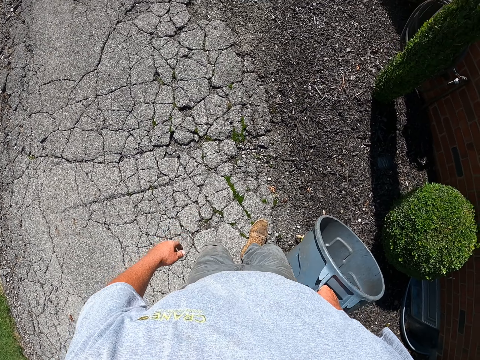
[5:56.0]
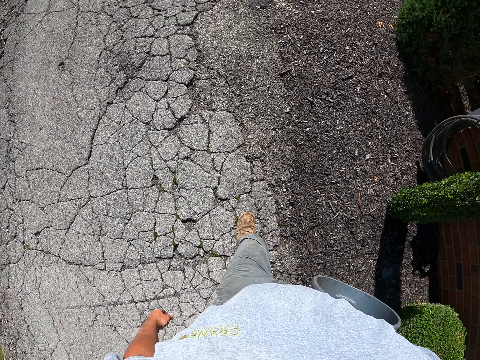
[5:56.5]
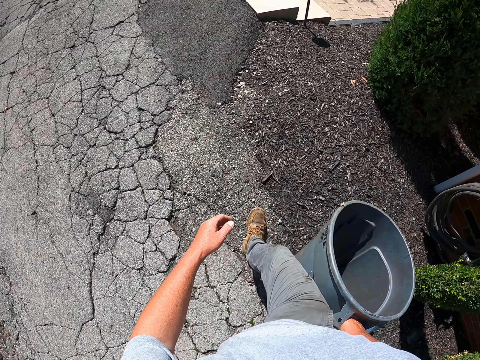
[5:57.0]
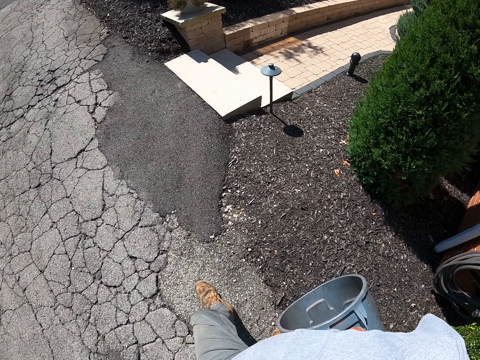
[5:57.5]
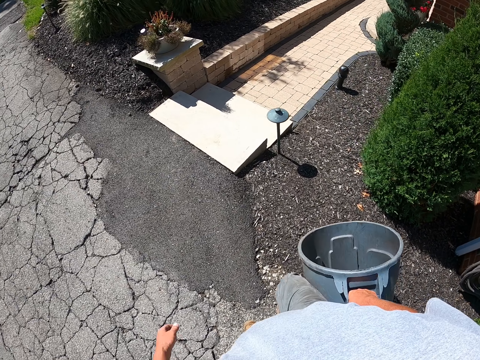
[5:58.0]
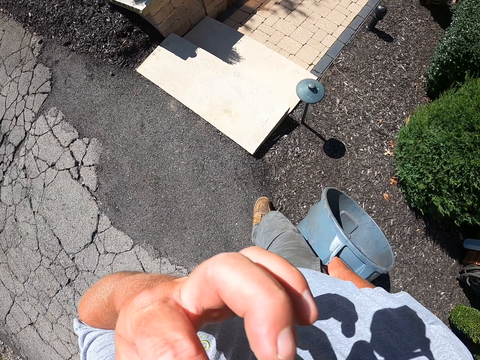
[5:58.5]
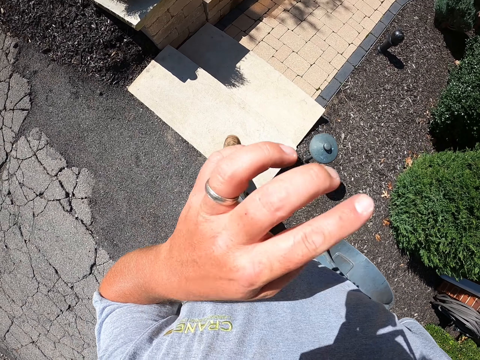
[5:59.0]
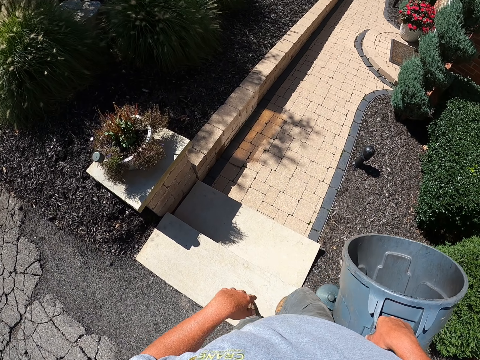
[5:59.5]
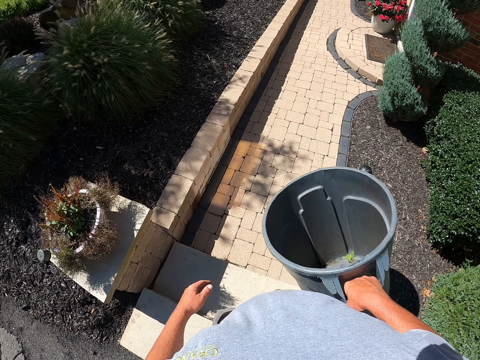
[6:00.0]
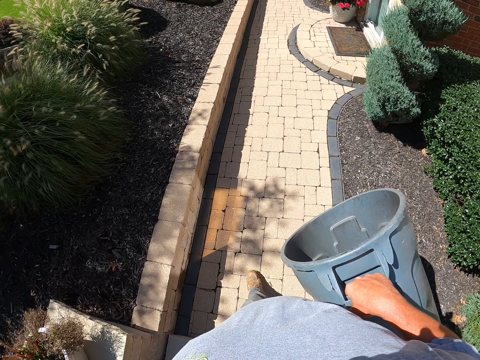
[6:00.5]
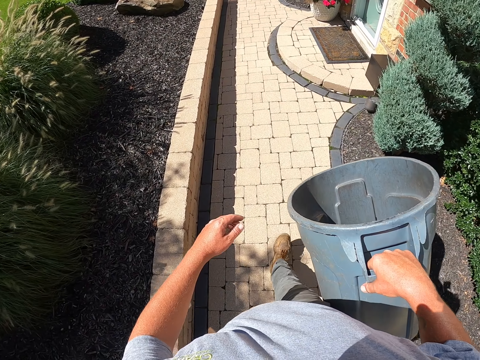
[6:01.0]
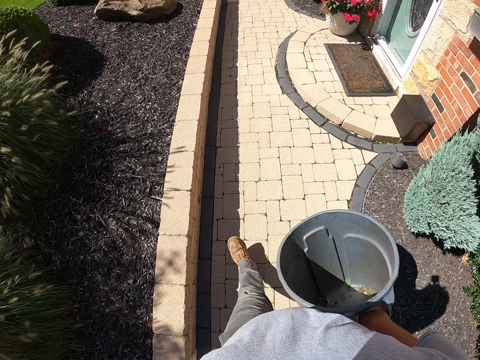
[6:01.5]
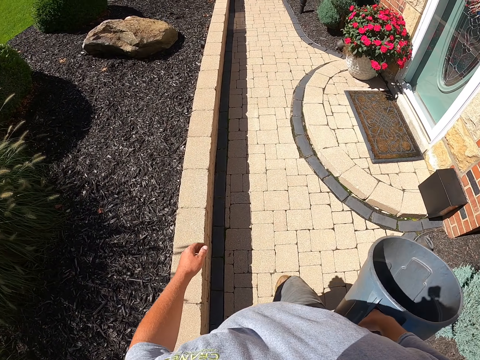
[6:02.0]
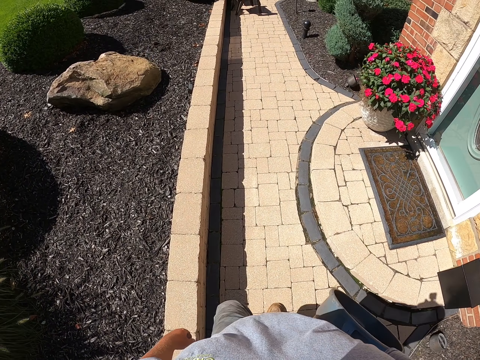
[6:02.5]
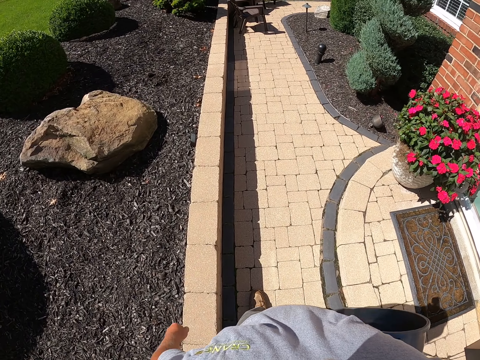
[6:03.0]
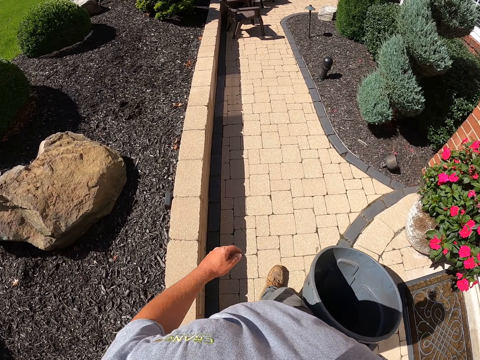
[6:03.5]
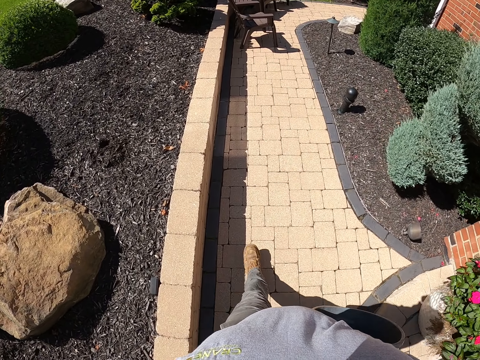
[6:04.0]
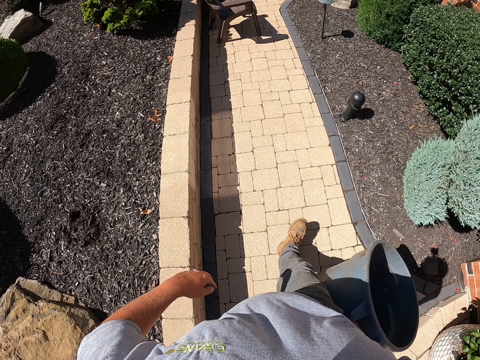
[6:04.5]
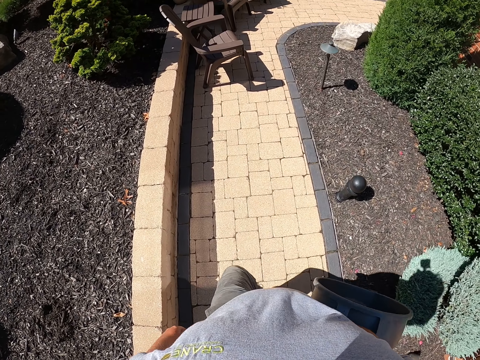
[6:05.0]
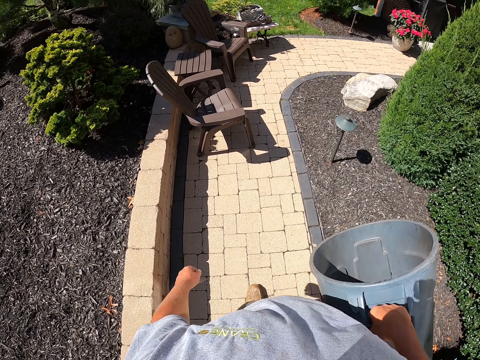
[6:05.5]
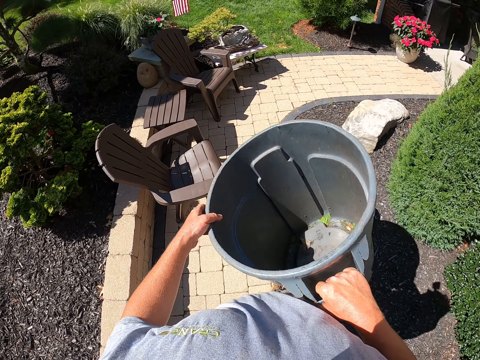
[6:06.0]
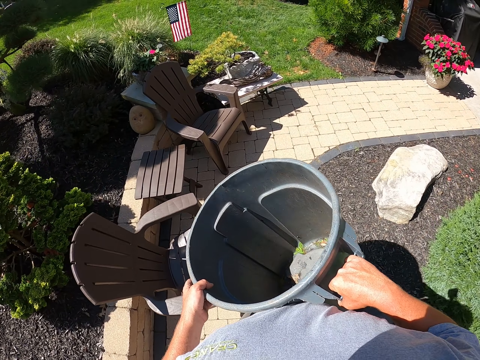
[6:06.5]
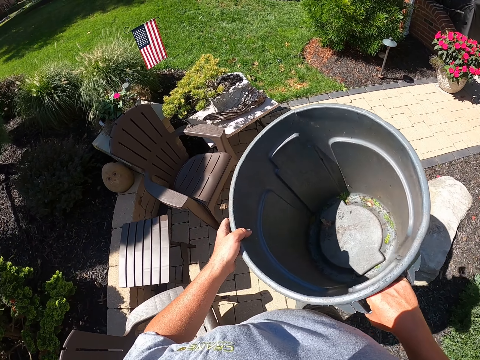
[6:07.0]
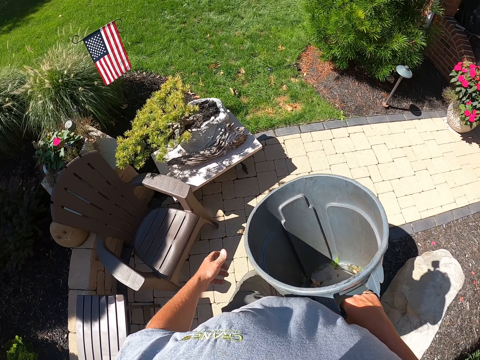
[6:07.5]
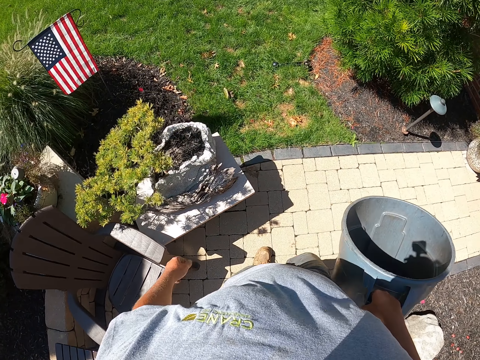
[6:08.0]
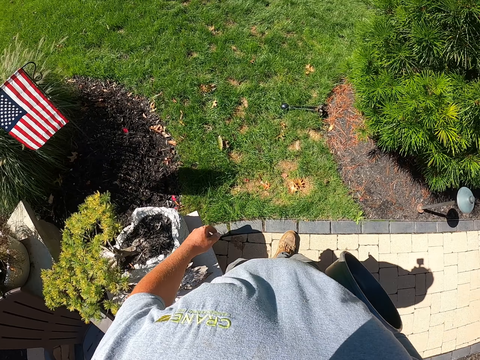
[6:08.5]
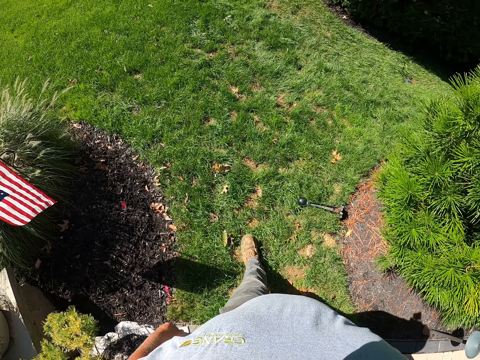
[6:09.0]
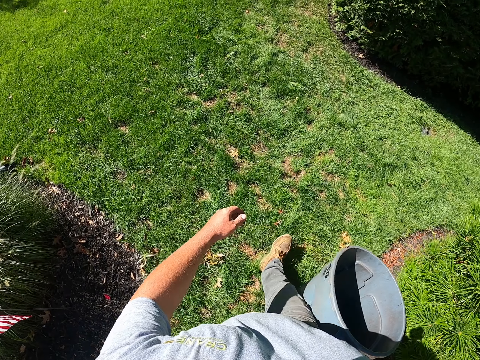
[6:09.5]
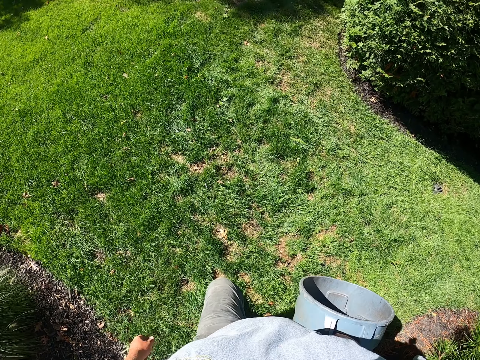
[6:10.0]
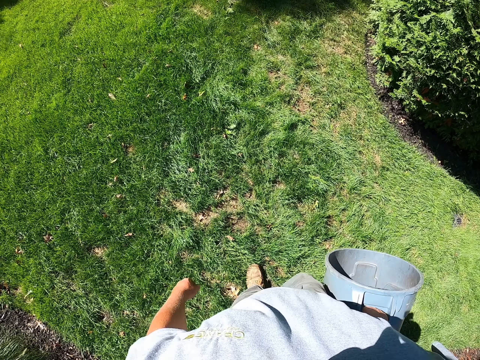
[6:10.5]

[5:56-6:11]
The camera wearer rubs the nose. They hold the dustbin with both hands. They hold the dustbin with one hand.

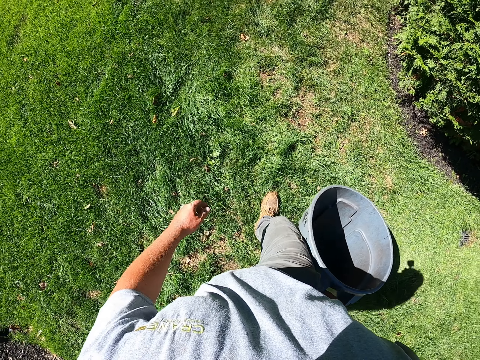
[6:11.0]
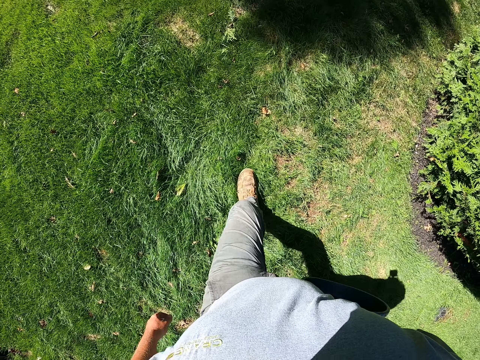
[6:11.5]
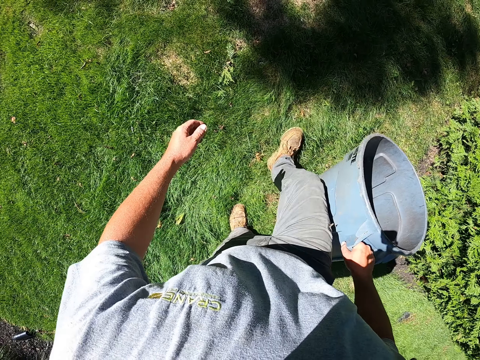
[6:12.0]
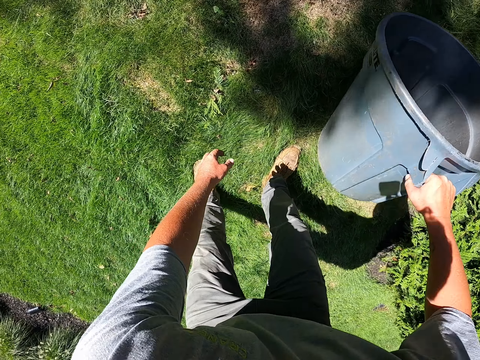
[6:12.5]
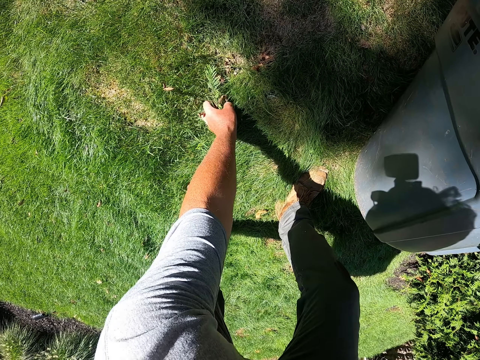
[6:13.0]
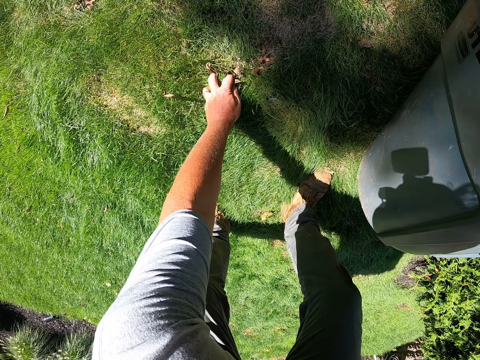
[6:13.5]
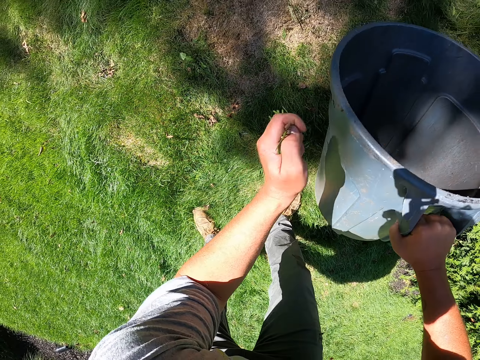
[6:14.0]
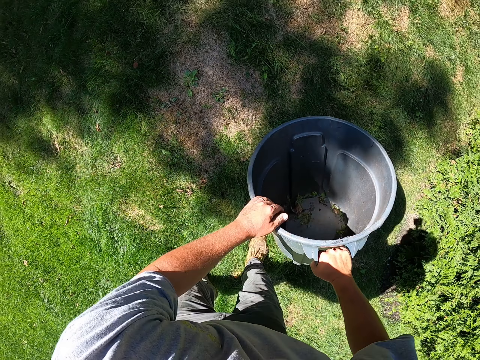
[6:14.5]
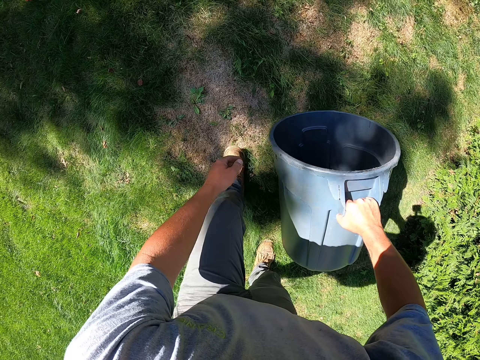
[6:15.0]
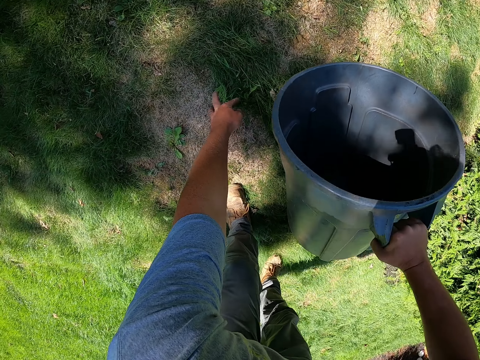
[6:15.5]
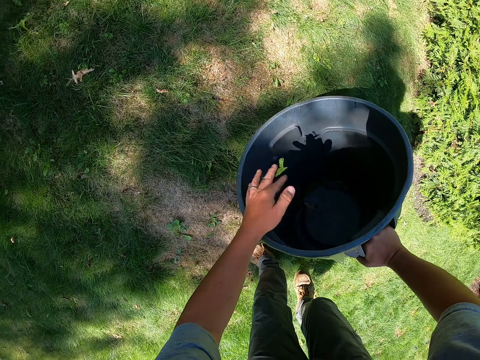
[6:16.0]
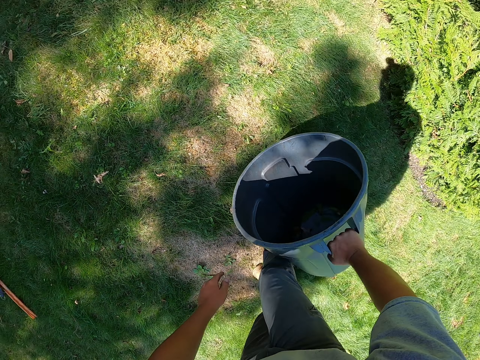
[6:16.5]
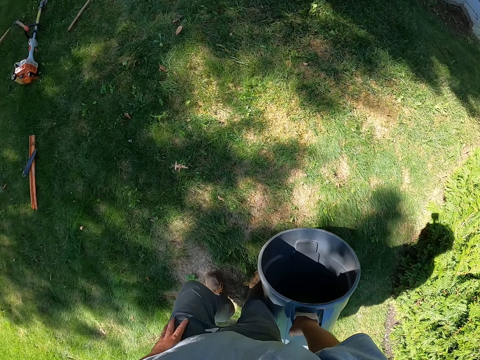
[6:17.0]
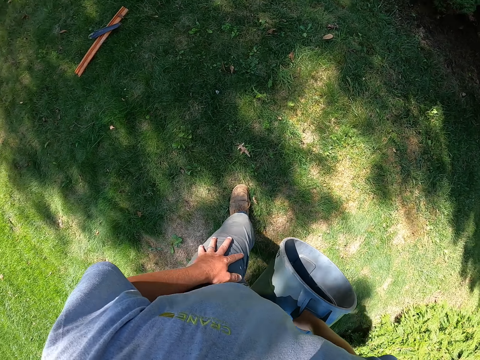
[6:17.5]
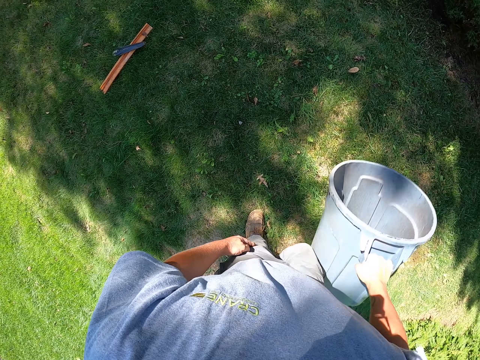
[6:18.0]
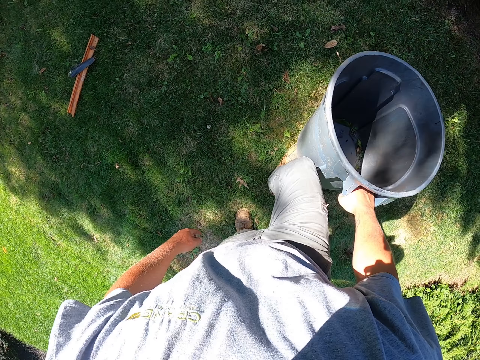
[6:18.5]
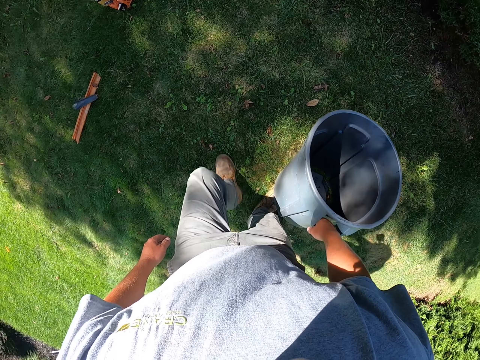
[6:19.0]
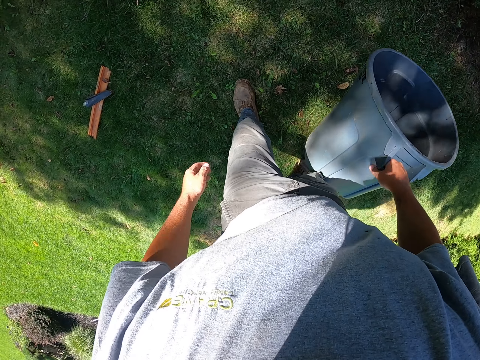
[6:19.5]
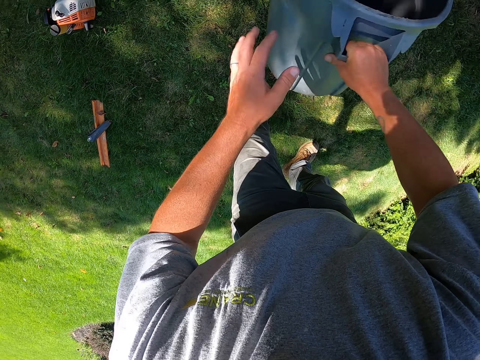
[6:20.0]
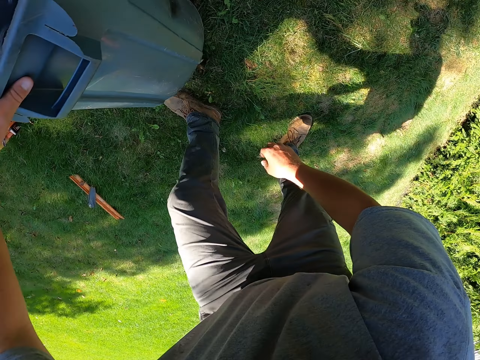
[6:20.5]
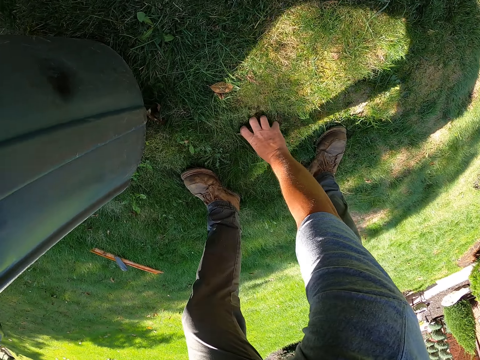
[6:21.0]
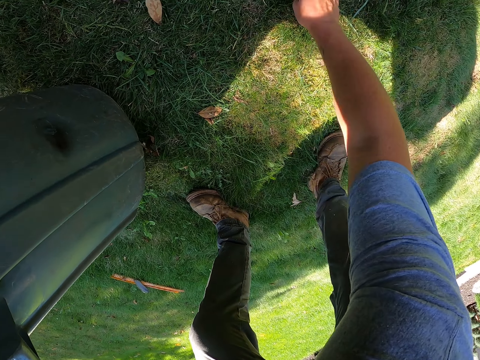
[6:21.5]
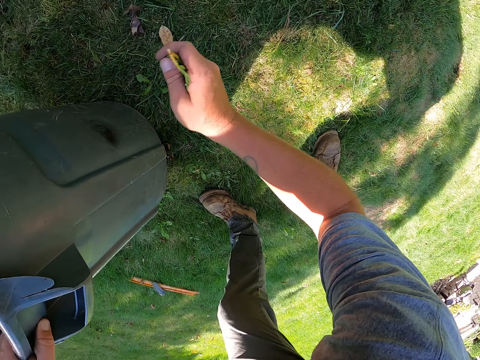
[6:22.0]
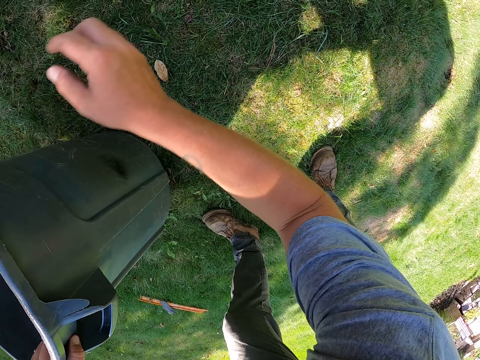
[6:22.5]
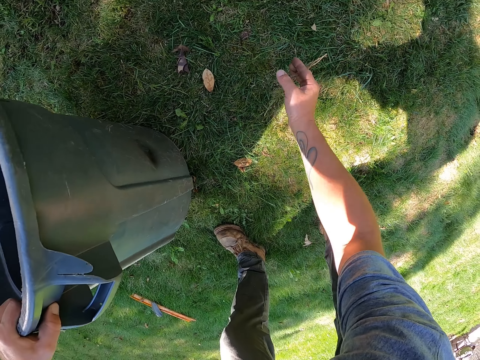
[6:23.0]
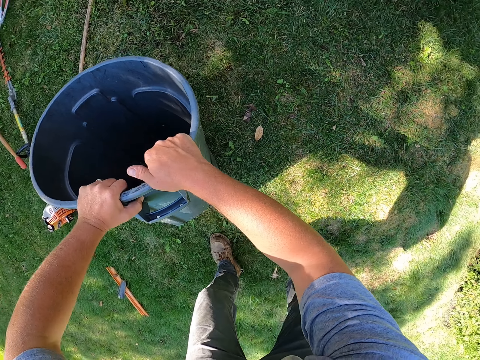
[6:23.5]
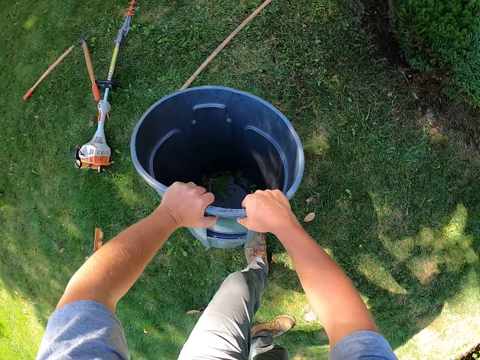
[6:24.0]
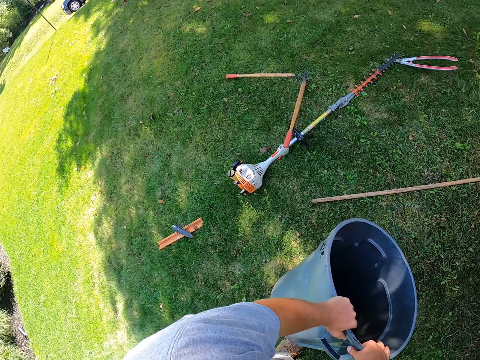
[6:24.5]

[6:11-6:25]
The camera wearer picks leaves with the hand. They put the leaves in the dustbin. They move the leg. They pick the leaves with the hand. They put the leaves in the dustbin. They walk at the compound. They pass the dustbin to the left hand. They pick the leaves with the hand. They put the leaves in the dustbin. They pick the leaves with the hand. They put the leaves in the dustbin. They walk at the compound.
